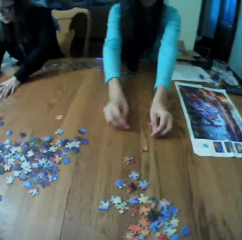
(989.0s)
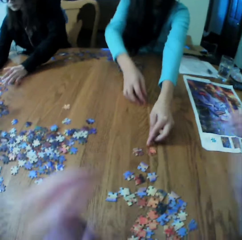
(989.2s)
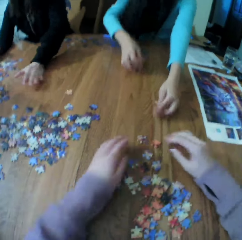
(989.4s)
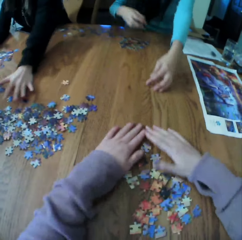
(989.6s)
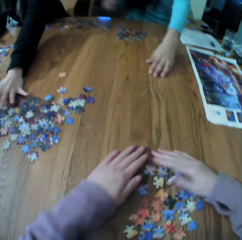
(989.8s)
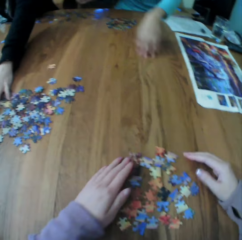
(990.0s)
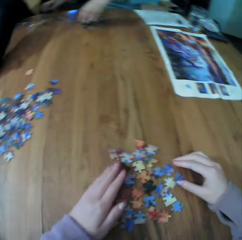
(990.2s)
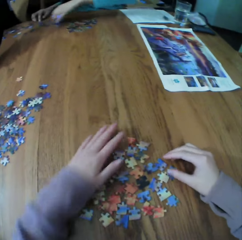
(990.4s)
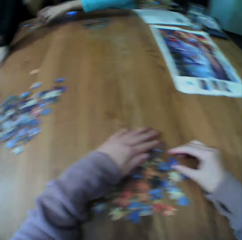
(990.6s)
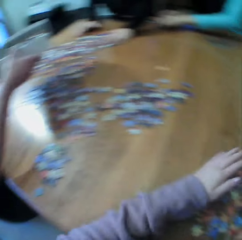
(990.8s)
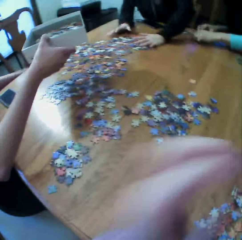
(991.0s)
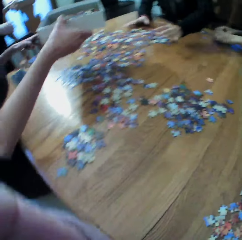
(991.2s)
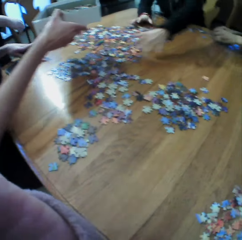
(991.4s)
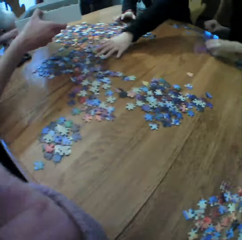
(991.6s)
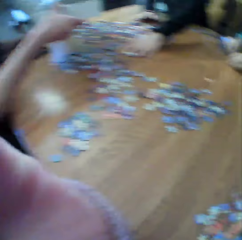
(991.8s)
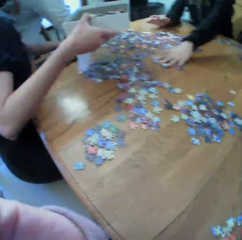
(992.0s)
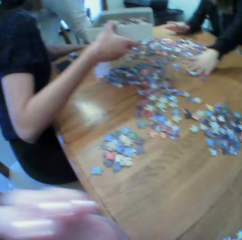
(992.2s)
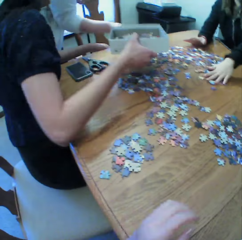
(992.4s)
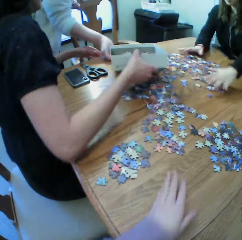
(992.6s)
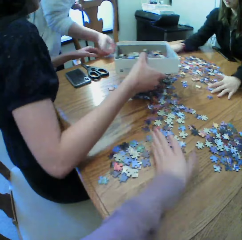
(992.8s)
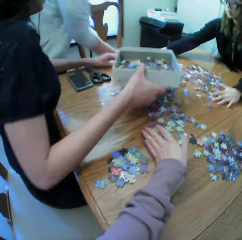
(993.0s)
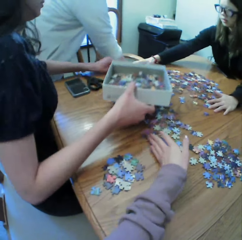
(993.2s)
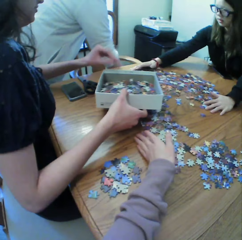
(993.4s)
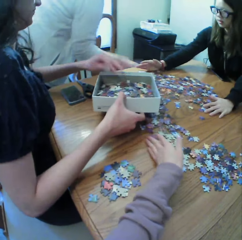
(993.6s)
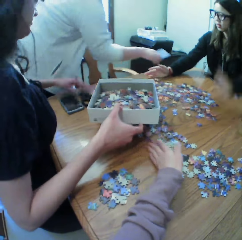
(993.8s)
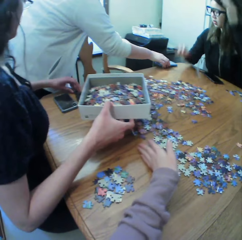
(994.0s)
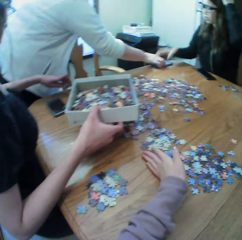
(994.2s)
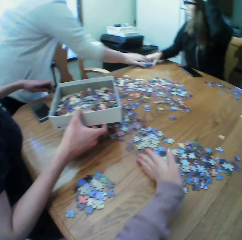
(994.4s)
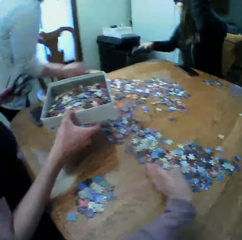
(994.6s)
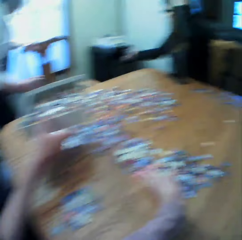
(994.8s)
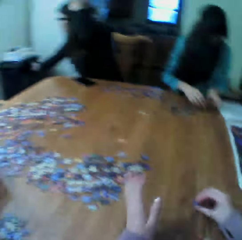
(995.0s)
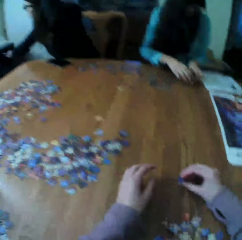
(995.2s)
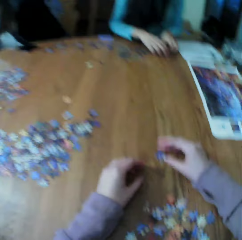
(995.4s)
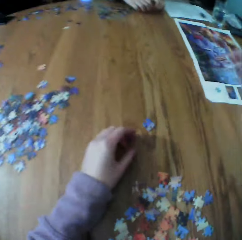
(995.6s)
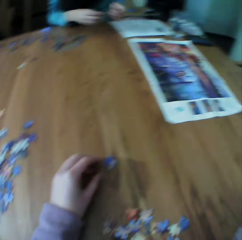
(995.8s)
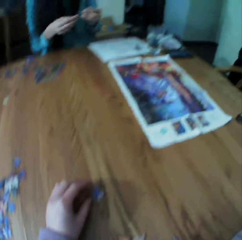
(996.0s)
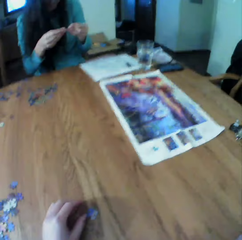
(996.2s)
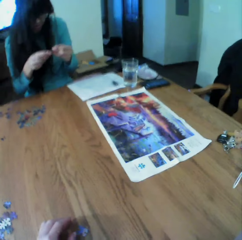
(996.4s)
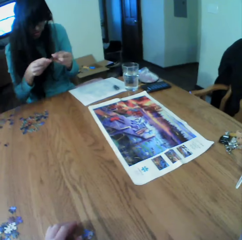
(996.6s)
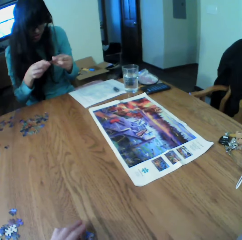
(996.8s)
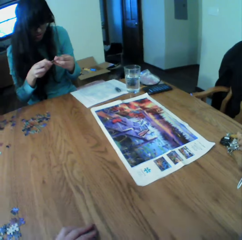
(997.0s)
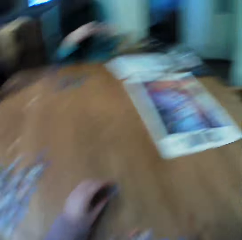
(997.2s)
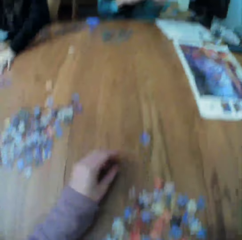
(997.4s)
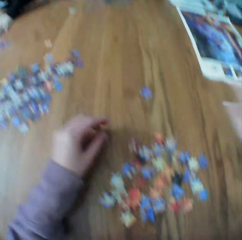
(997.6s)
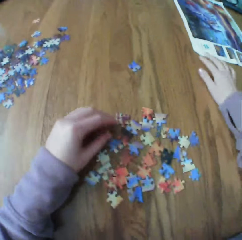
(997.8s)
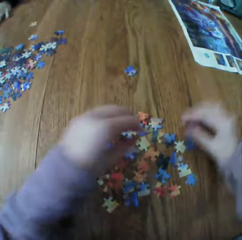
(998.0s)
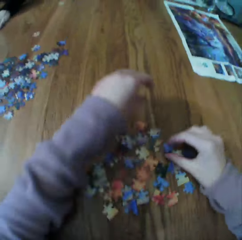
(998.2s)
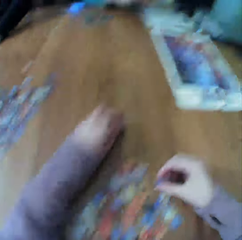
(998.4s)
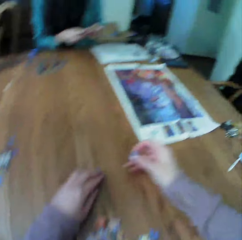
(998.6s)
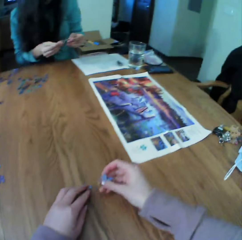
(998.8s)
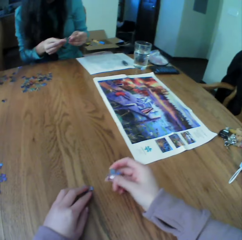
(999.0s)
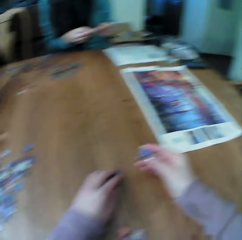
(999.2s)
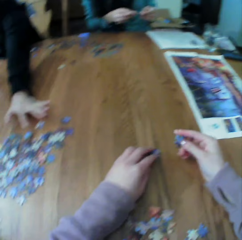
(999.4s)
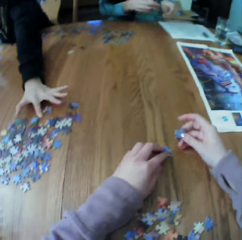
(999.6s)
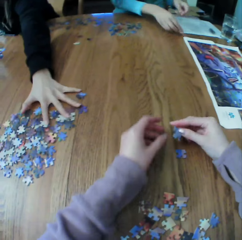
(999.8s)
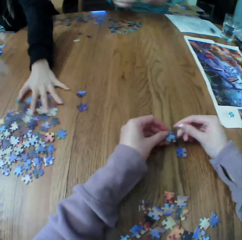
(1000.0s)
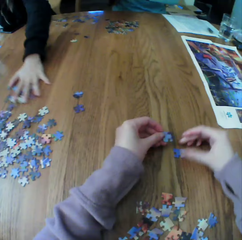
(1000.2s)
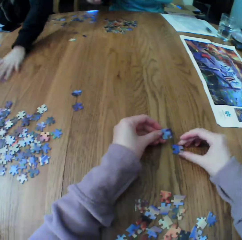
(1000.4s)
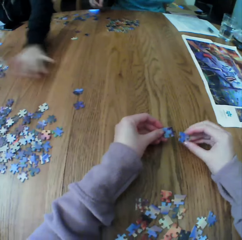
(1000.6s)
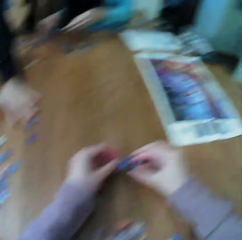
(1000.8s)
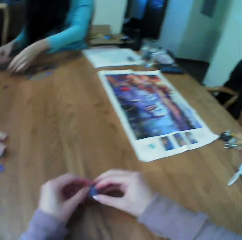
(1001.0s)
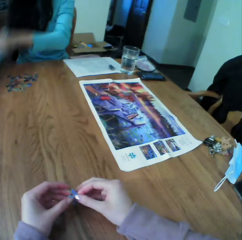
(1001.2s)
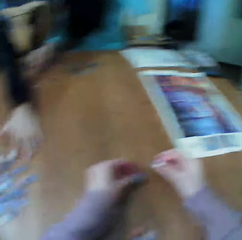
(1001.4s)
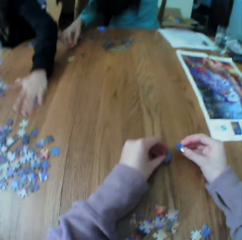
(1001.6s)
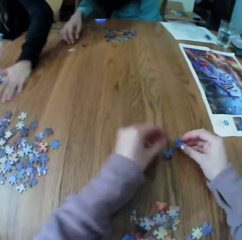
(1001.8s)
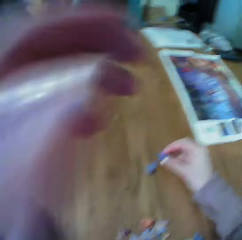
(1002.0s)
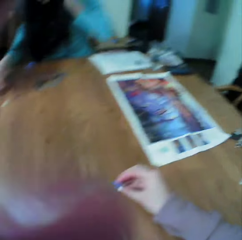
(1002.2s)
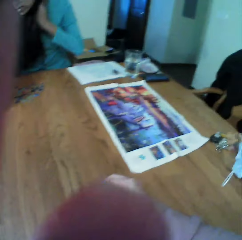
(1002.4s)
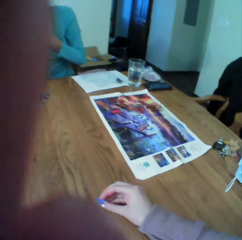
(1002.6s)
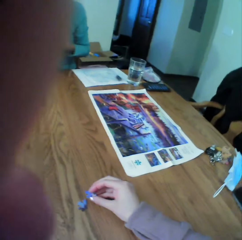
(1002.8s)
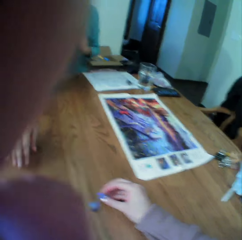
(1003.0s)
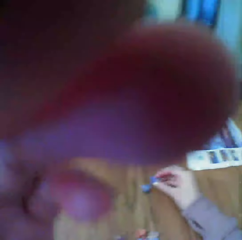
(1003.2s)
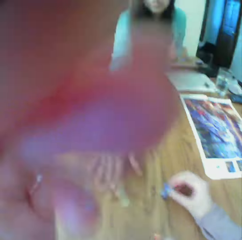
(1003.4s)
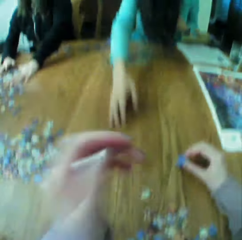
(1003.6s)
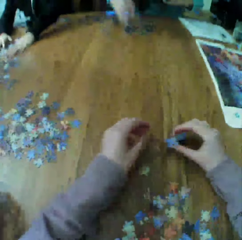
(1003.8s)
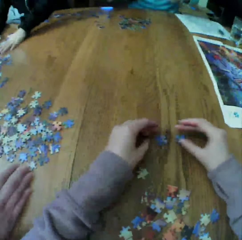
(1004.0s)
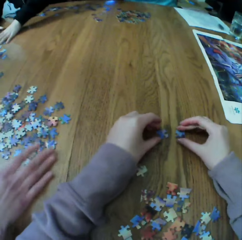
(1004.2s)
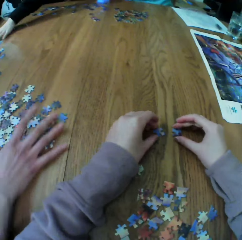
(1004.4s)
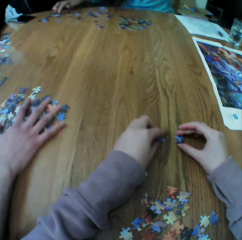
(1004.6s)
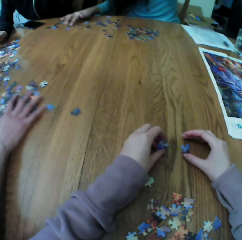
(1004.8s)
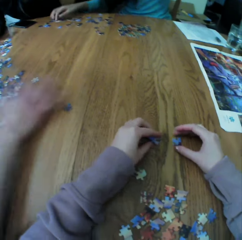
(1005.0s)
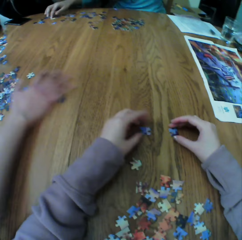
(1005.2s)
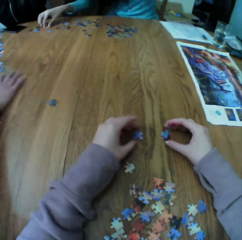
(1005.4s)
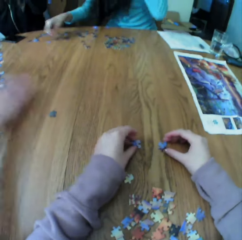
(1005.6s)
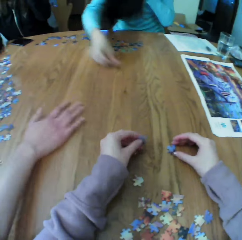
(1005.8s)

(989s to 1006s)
The camera wearer looks around. They look for the puzzle pieces.

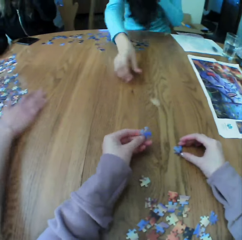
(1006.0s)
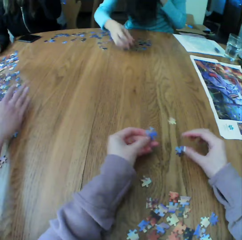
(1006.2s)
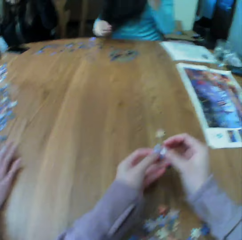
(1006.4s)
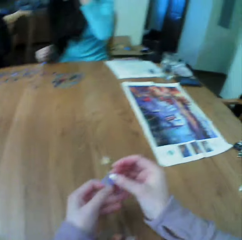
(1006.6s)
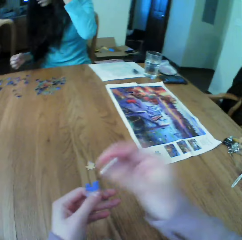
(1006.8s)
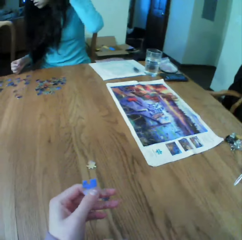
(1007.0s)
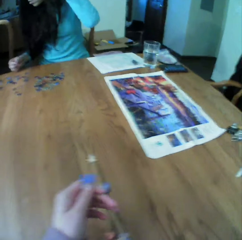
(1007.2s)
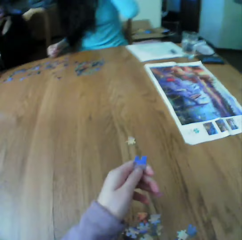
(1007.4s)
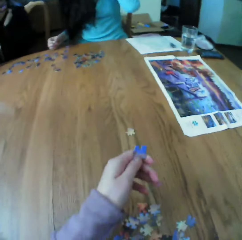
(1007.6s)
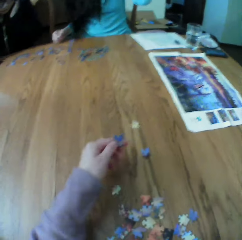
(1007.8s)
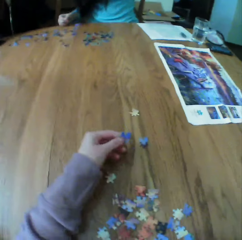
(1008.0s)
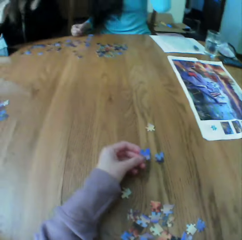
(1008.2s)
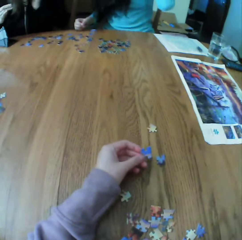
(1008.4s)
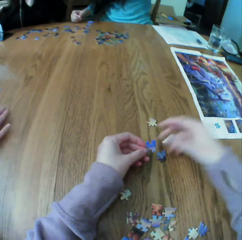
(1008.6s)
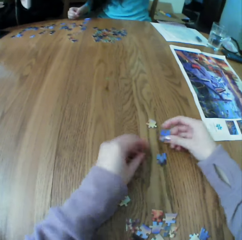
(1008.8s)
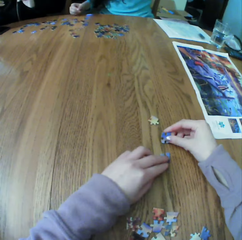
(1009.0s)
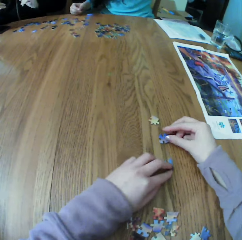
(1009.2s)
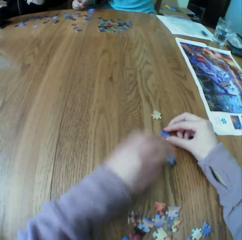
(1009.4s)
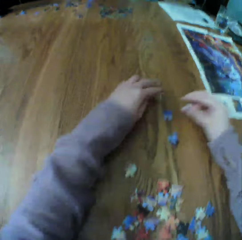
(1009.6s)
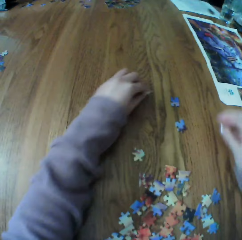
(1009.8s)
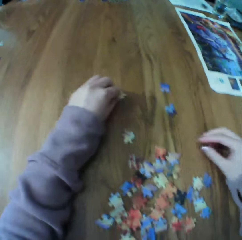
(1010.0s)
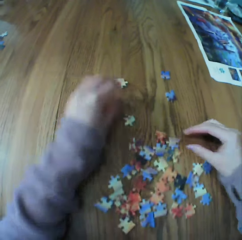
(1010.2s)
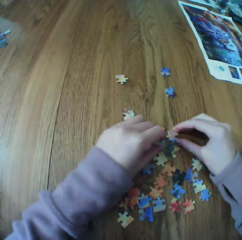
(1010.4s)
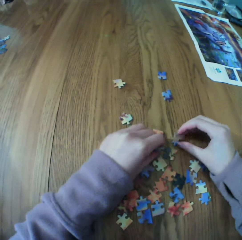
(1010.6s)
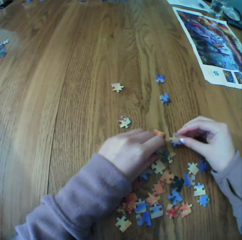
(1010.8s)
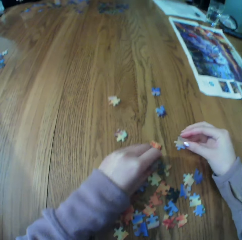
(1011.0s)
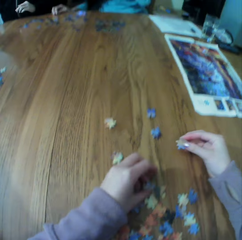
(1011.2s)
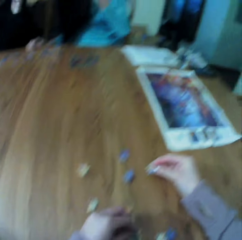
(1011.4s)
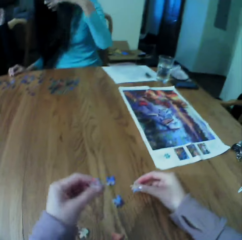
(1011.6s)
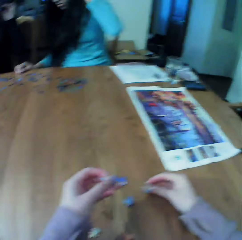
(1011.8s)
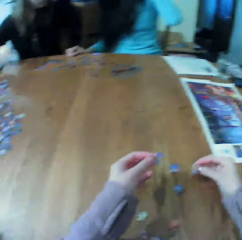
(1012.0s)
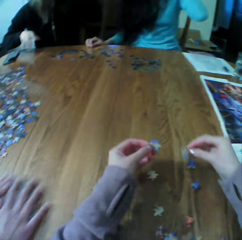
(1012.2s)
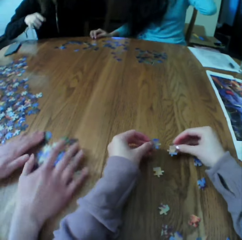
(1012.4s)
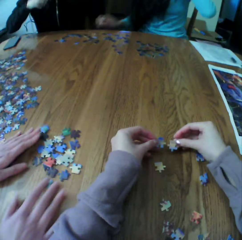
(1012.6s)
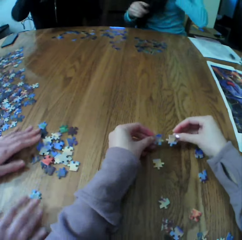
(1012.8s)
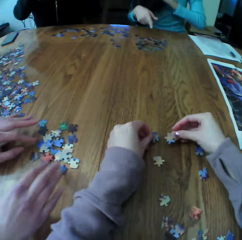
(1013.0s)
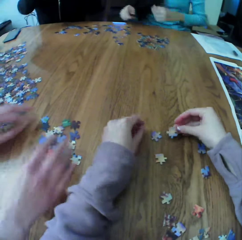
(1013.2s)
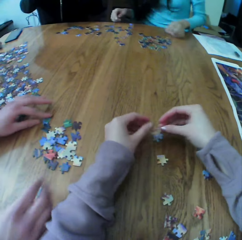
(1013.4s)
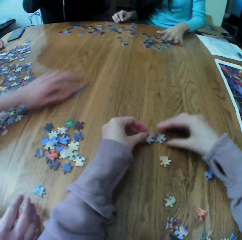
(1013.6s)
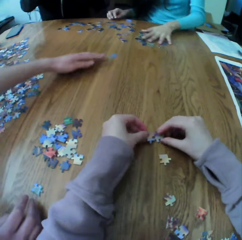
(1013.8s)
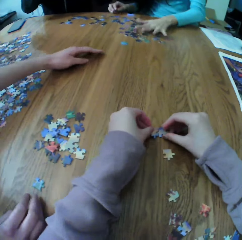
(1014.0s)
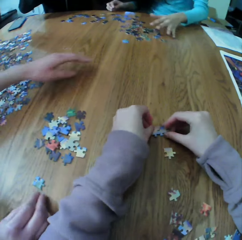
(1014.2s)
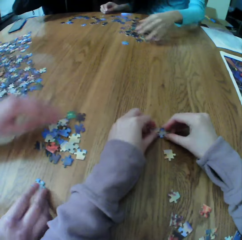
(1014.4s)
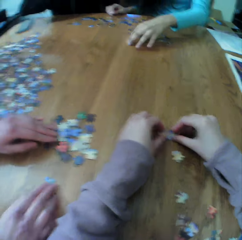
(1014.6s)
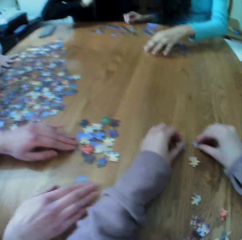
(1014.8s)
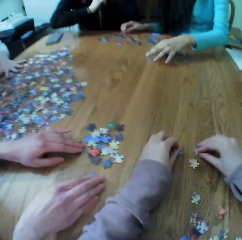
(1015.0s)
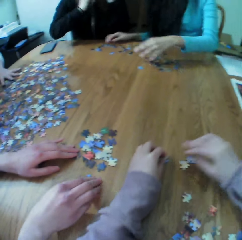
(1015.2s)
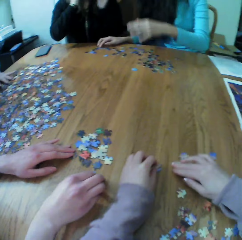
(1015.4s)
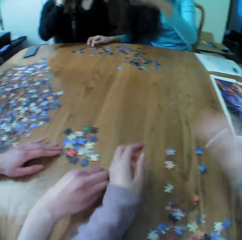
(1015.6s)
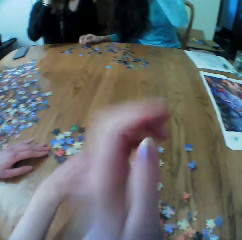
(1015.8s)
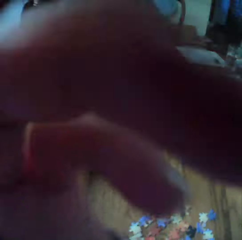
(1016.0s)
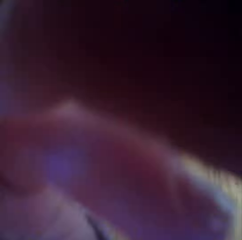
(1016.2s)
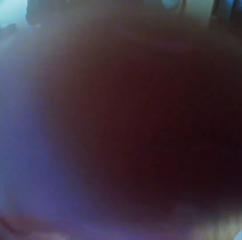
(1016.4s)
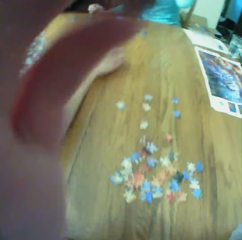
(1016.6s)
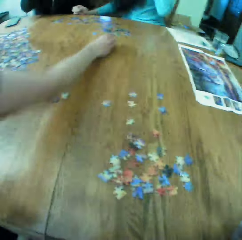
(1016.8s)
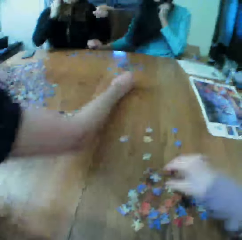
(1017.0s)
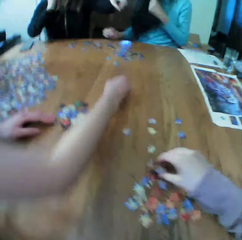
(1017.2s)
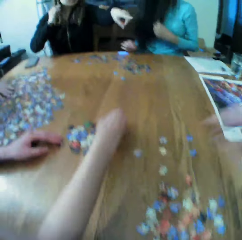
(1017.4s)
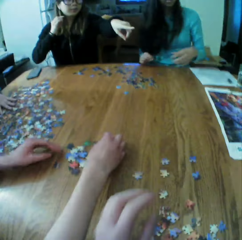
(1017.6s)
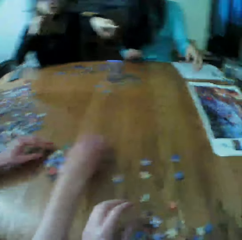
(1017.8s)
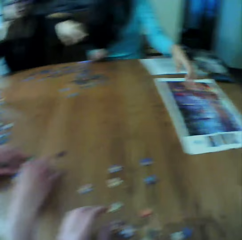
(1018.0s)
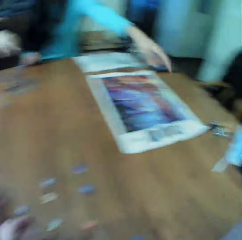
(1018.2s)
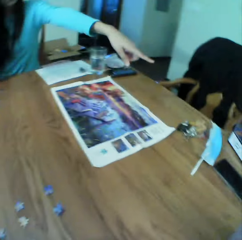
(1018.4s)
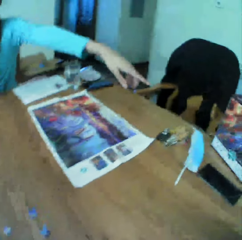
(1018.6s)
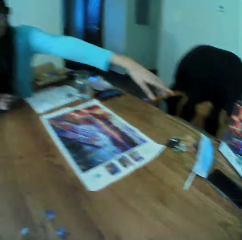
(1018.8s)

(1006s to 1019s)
A woman looks for the puzzle pieces. Another woman looks for the puzzle pieces. A third woman looks for the puzzle pieces.
